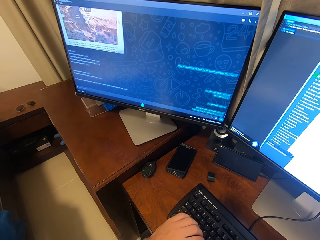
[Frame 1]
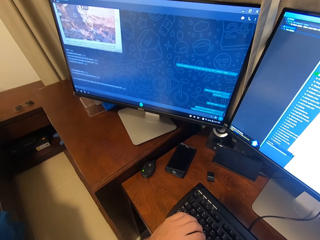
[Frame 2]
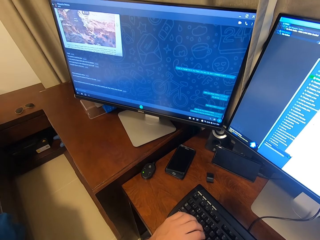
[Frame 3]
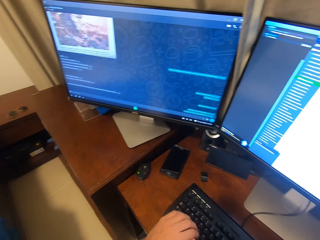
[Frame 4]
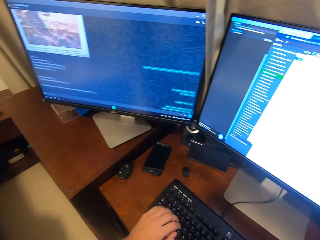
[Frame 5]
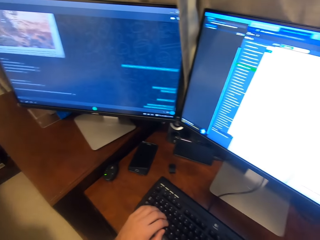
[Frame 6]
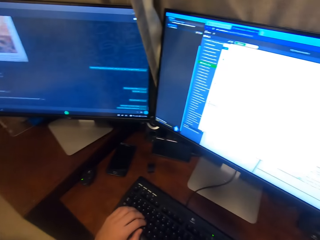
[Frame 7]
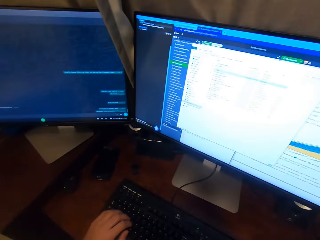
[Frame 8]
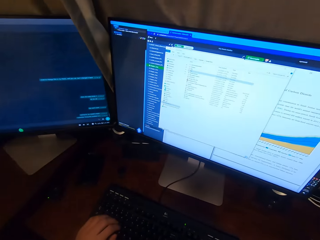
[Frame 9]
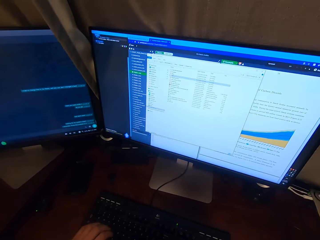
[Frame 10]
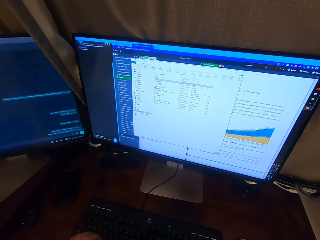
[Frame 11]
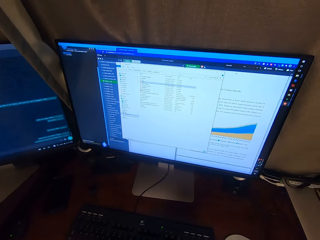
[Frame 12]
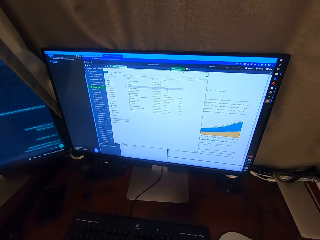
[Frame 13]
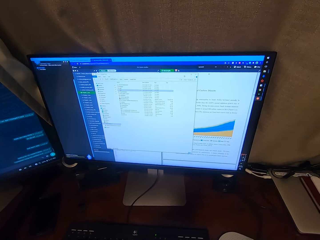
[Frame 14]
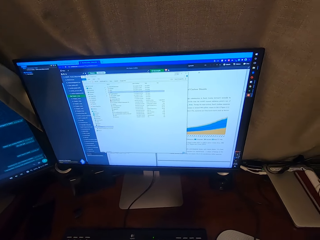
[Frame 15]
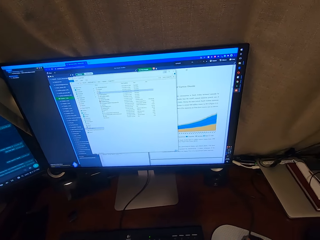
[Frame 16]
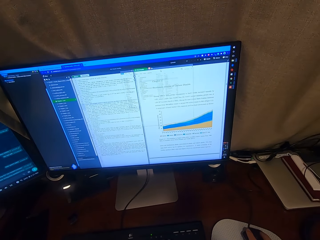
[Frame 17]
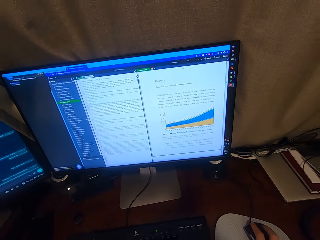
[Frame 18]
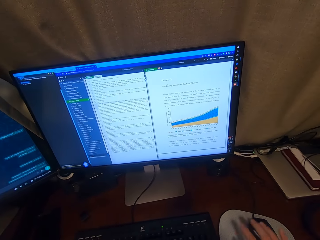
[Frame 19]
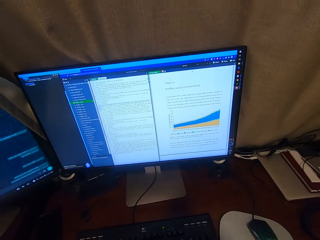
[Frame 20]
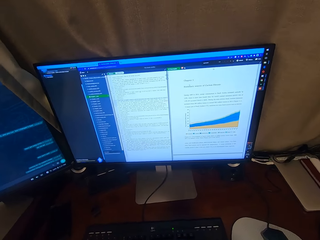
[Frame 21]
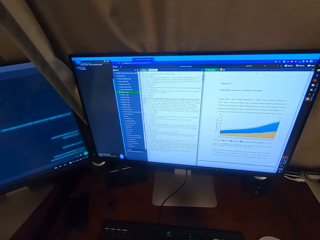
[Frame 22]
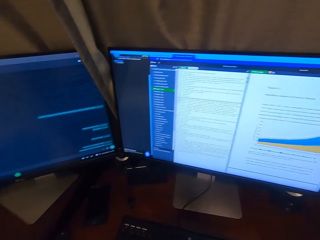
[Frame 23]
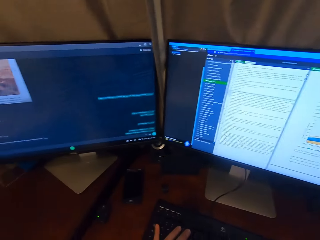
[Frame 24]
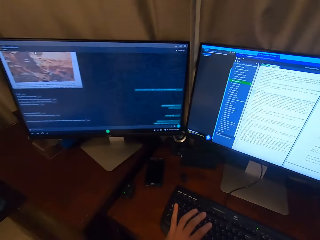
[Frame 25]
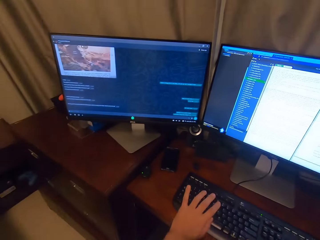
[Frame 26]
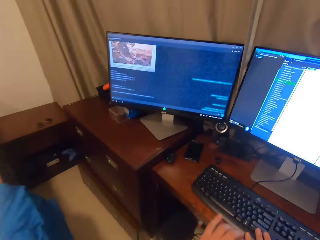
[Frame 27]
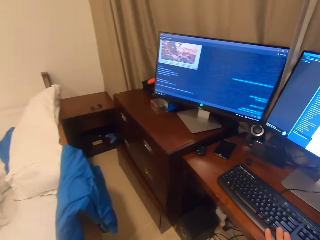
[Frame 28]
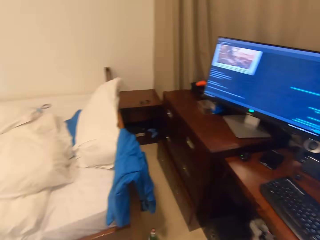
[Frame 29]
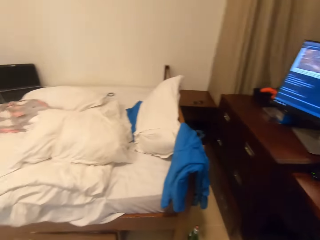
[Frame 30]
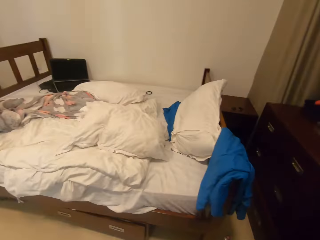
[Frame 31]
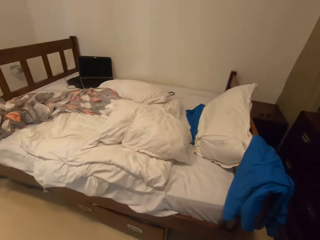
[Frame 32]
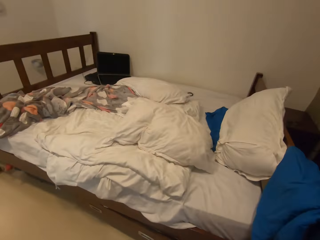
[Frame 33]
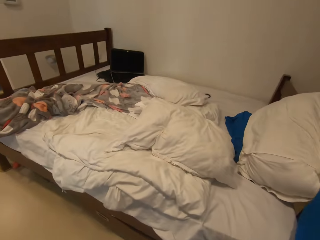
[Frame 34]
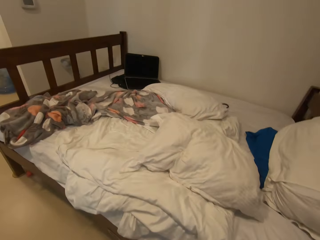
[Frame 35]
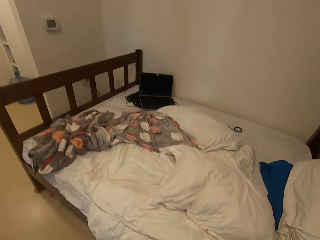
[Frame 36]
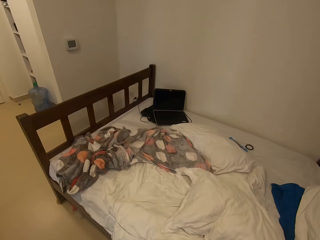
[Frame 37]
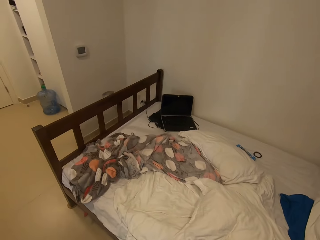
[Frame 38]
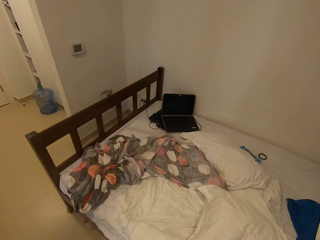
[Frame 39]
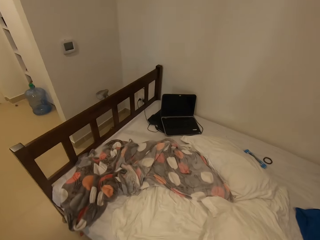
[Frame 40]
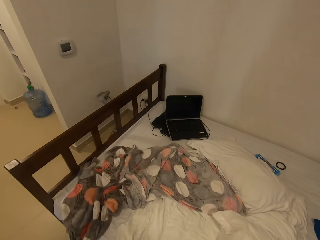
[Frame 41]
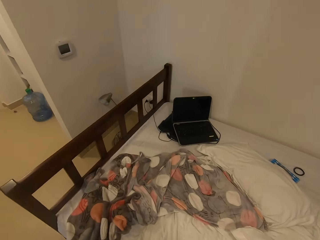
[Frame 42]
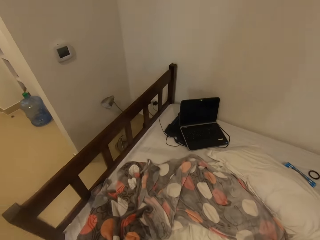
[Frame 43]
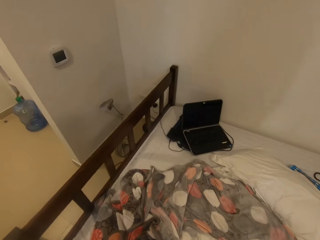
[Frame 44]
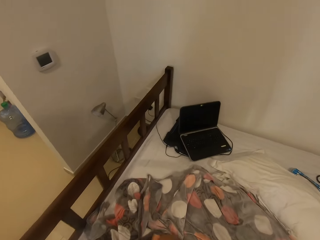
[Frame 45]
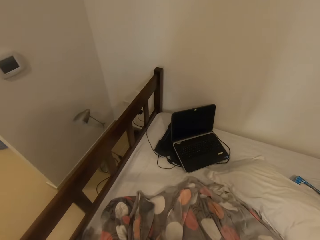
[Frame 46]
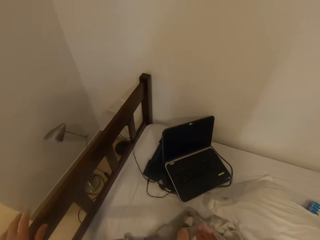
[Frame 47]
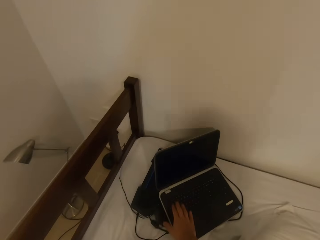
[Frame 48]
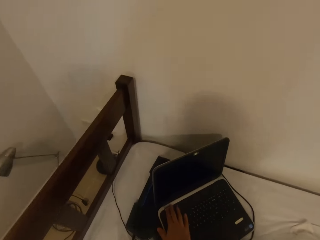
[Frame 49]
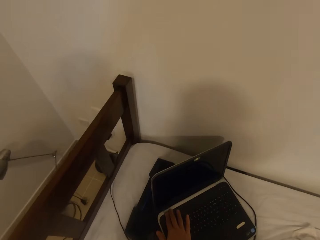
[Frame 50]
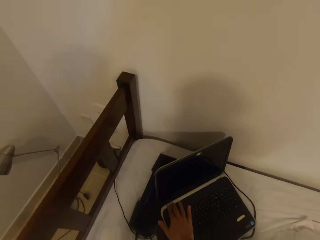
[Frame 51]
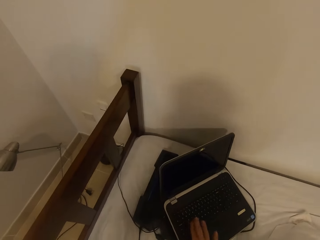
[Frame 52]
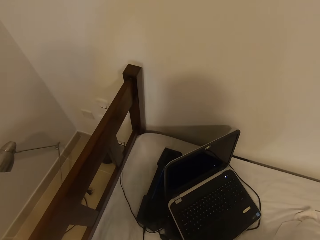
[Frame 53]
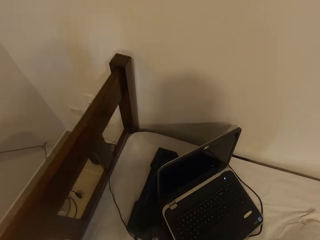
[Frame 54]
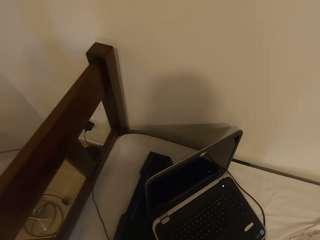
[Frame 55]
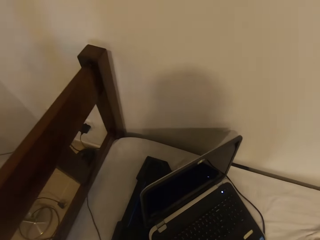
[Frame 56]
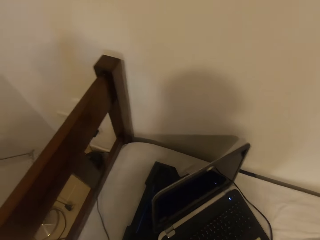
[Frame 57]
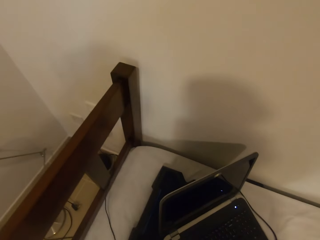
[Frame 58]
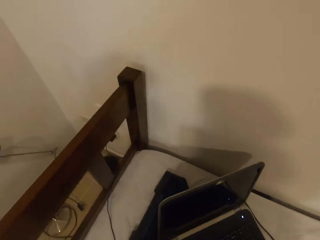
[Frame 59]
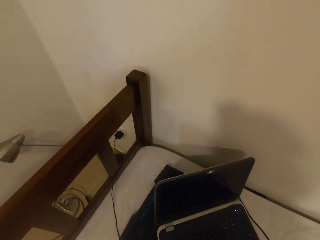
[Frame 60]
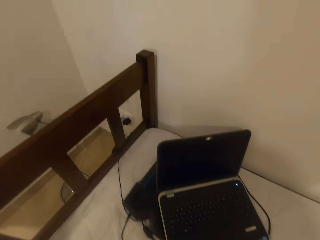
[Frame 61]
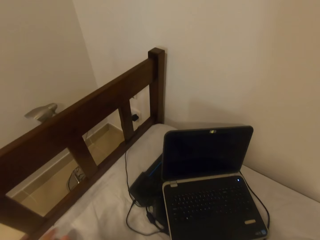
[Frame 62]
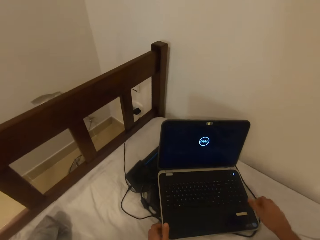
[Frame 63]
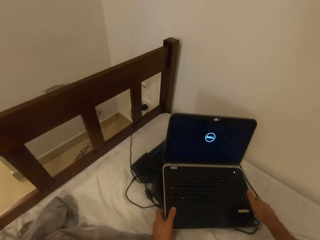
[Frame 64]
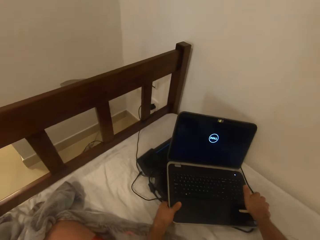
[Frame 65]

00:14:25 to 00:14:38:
The camera wearer works on a computer. She stands. She walks towards a laptop on a bed. She sits on the bed. She turns on the laptop on the bed with her right hand. She takes the laptop.

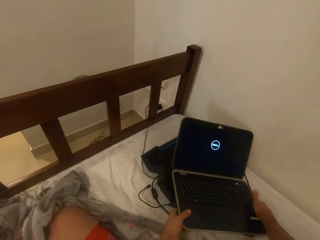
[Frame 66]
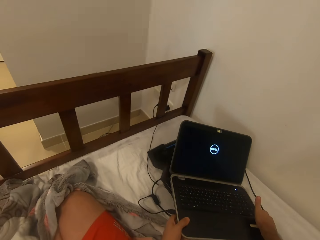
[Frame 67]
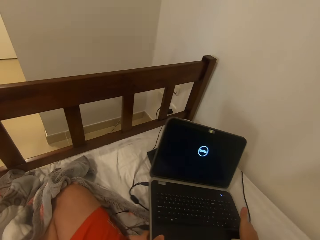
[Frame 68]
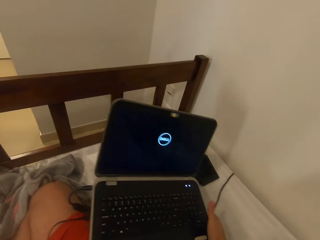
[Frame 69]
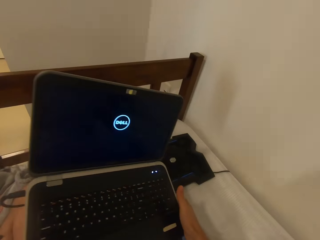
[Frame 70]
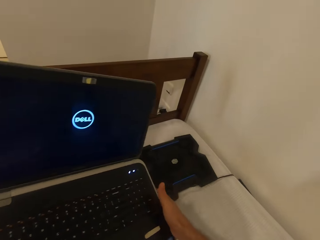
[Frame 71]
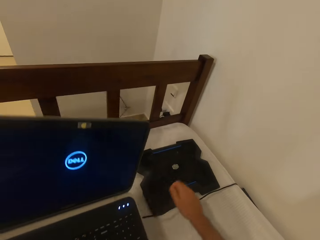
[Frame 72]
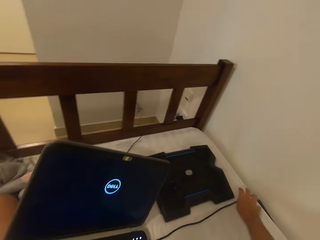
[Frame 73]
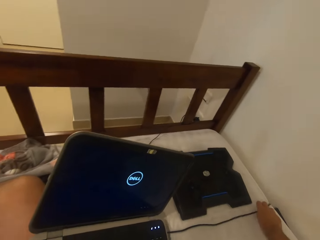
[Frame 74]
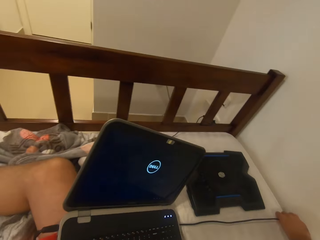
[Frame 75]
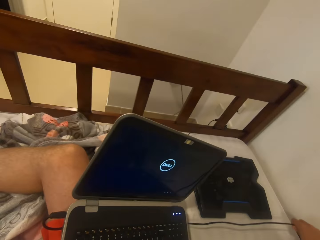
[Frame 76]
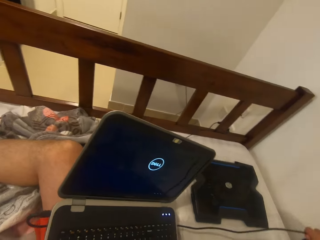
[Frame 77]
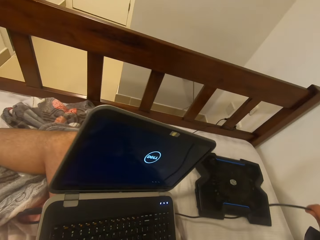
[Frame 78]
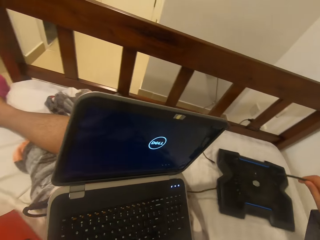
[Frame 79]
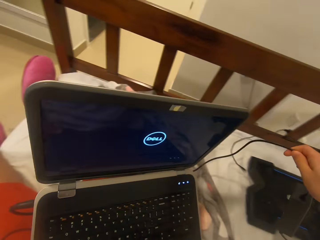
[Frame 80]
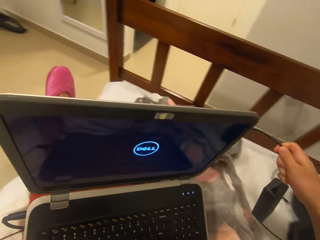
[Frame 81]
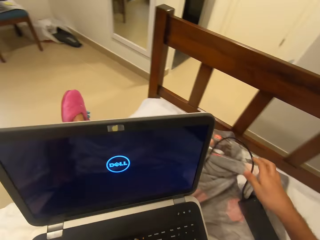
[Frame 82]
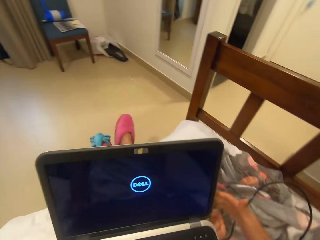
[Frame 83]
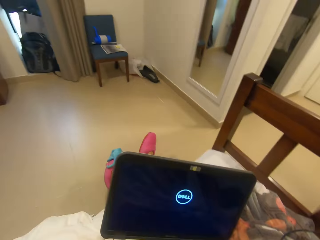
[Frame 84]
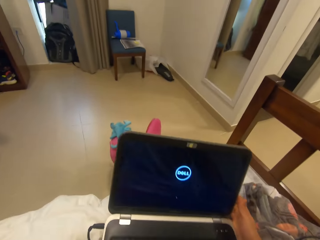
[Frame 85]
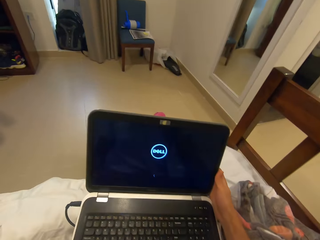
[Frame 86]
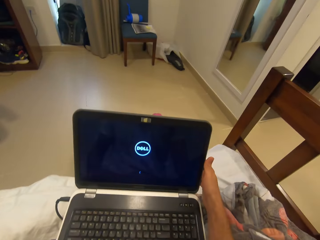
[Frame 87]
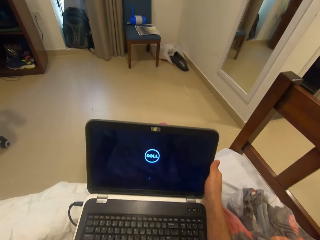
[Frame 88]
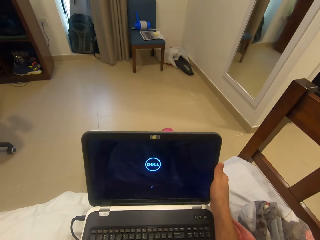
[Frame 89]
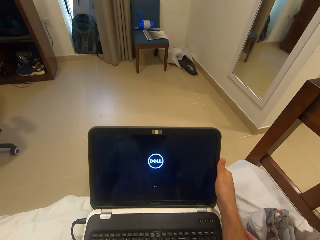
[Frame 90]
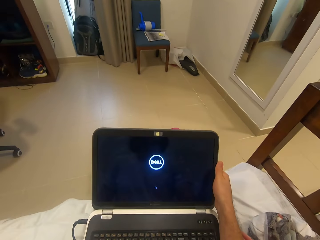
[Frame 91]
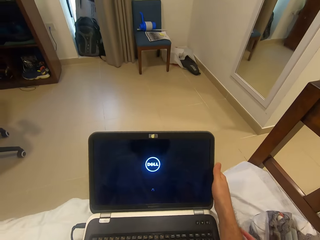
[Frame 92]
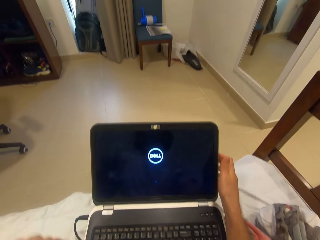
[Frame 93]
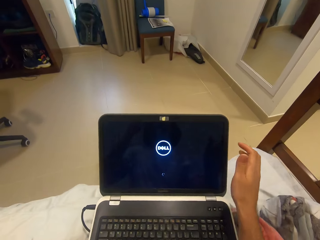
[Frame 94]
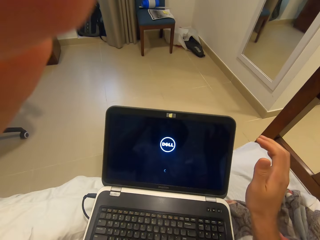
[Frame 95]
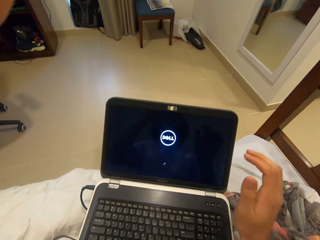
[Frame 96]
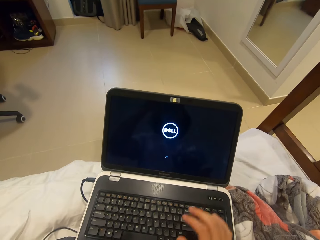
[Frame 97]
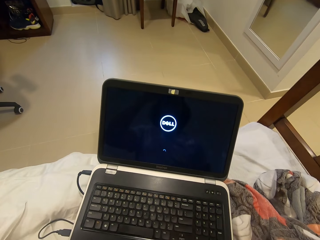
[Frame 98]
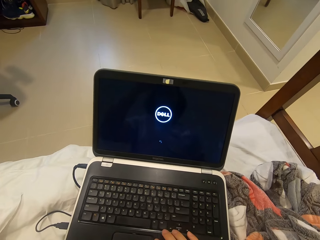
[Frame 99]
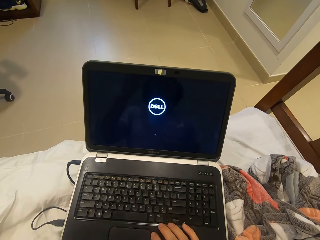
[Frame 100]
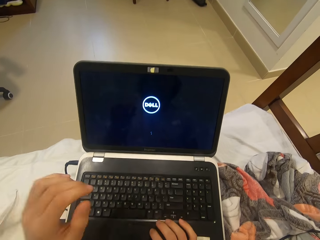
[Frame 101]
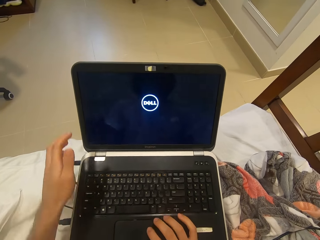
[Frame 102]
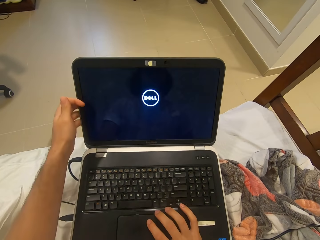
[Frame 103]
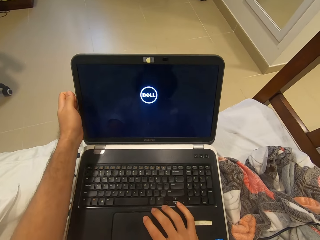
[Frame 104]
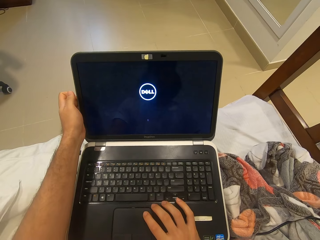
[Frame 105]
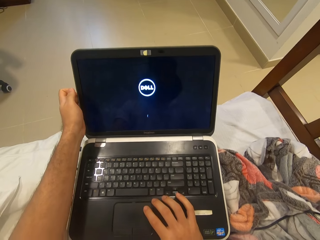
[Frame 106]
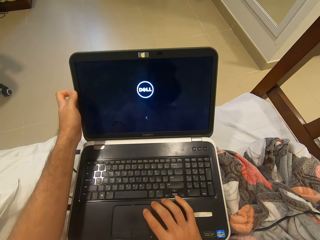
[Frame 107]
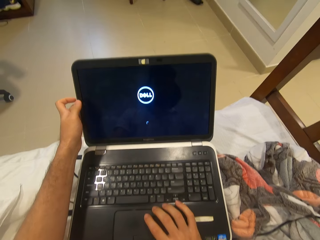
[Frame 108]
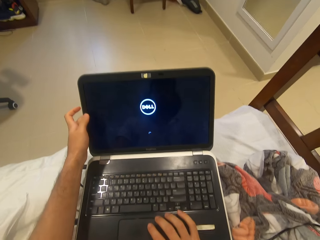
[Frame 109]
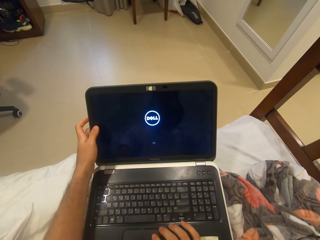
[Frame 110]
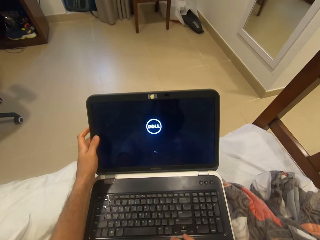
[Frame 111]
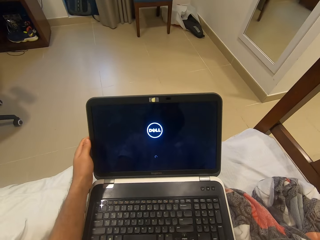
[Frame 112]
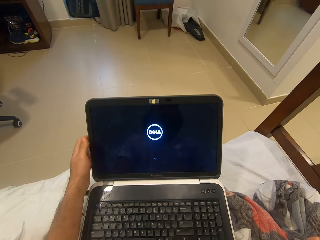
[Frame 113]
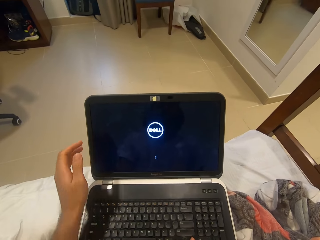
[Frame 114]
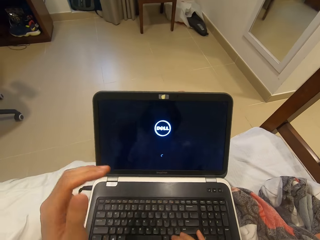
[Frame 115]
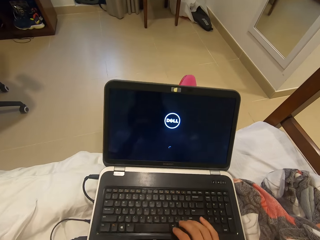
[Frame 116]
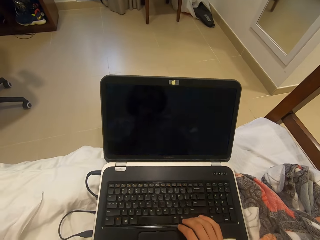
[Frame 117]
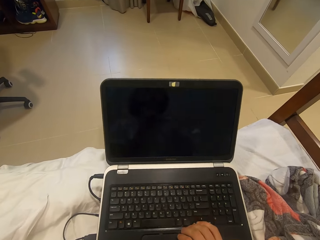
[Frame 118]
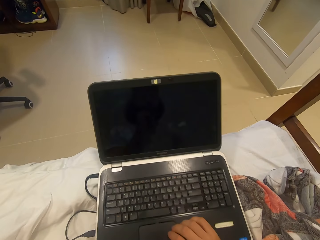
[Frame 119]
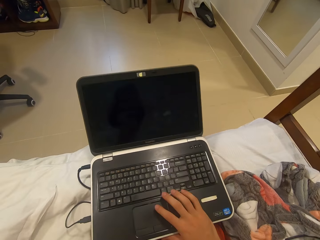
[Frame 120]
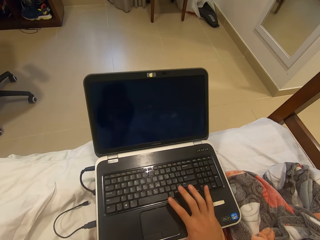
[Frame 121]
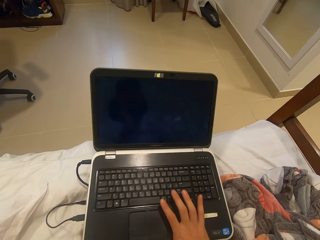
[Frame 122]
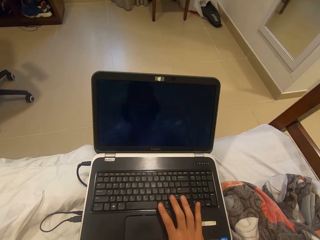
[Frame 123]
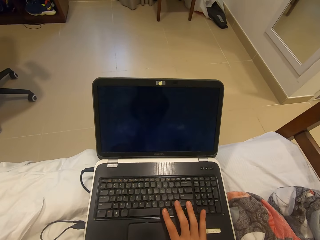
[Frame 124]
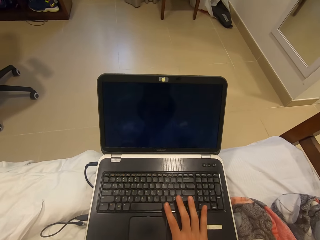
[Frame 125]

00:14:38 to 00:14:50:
The camera wearer carries the laptop together with its charger from the bed with both hands. She aligns the laptop charger. She places the laptop on her thighs with both hands. She waits for the laptop to open. She adjusts the screen of the laptop on her thighs with her right hand. She adjusts the camera with her left hand. She holds the screen of the laptop on her thighs with her left hand. She rests her left hand underneath her jaw. She adjusts the laptop on her thighs with her right hand.
